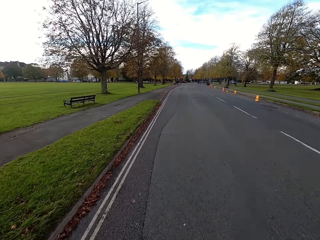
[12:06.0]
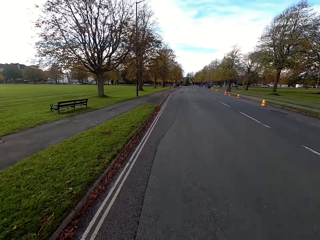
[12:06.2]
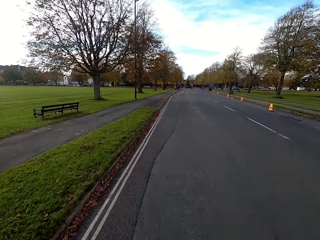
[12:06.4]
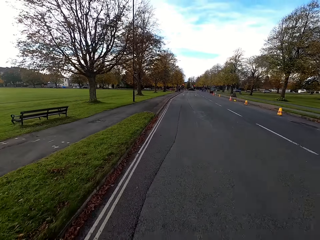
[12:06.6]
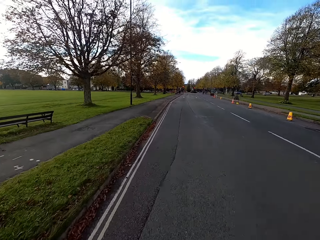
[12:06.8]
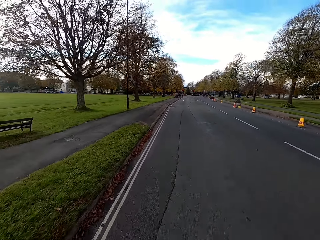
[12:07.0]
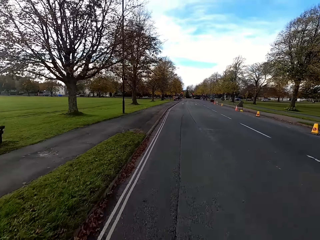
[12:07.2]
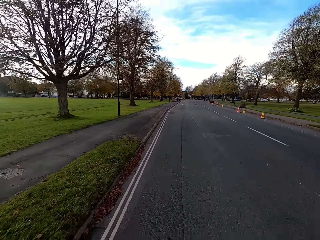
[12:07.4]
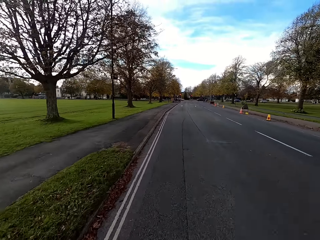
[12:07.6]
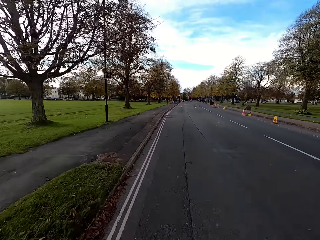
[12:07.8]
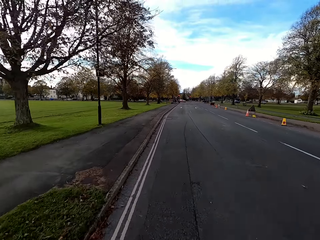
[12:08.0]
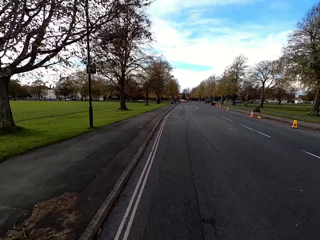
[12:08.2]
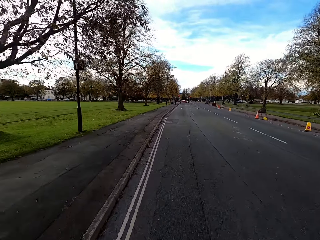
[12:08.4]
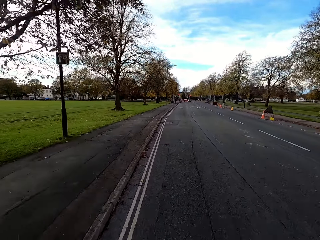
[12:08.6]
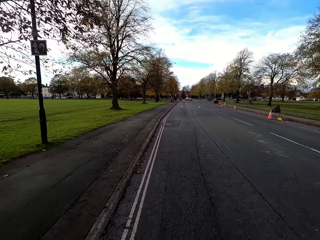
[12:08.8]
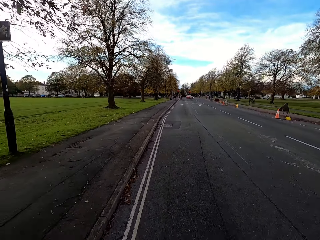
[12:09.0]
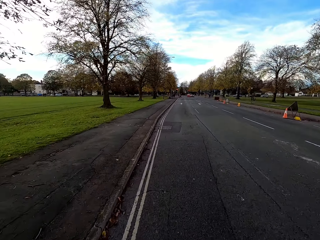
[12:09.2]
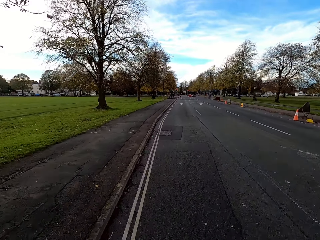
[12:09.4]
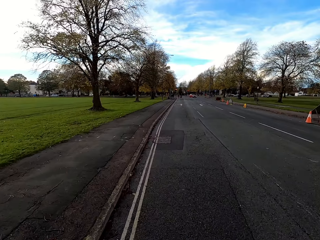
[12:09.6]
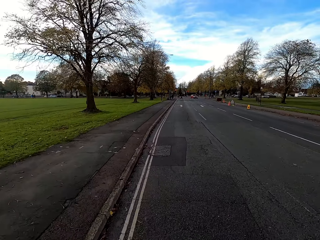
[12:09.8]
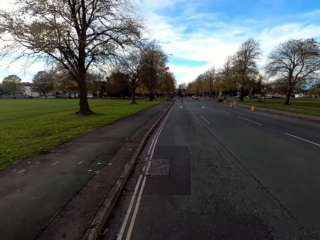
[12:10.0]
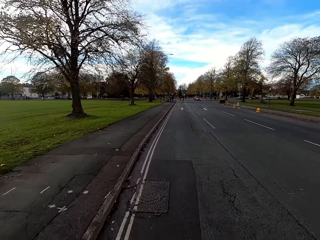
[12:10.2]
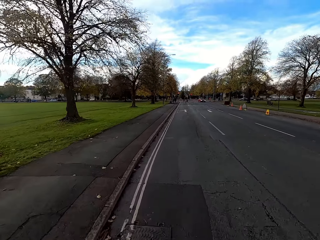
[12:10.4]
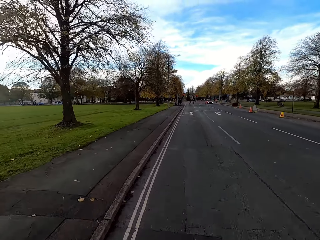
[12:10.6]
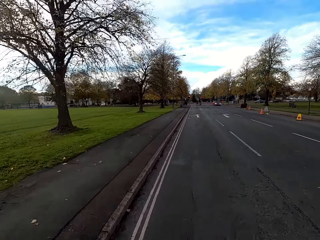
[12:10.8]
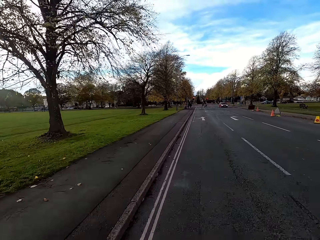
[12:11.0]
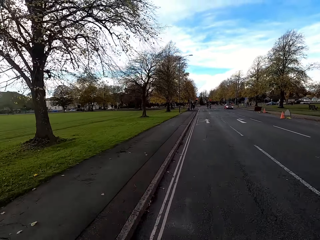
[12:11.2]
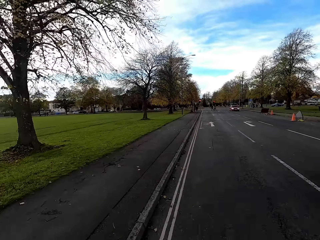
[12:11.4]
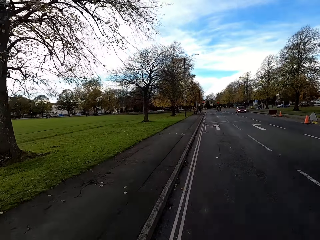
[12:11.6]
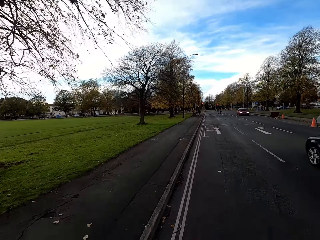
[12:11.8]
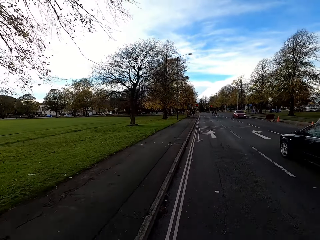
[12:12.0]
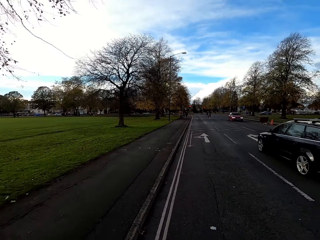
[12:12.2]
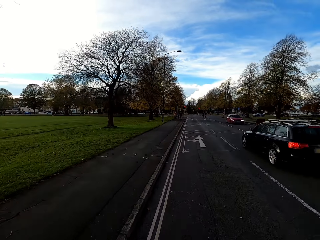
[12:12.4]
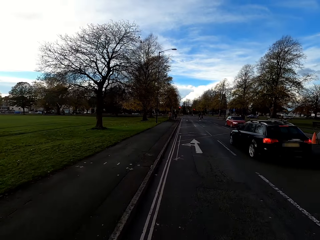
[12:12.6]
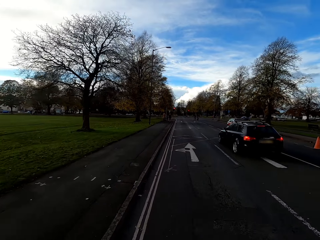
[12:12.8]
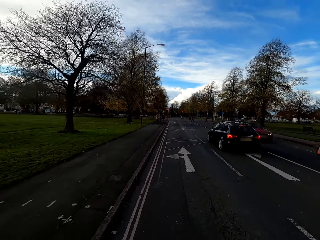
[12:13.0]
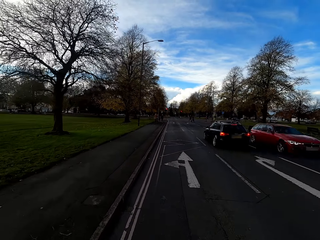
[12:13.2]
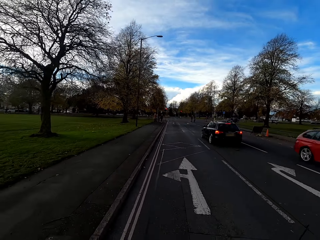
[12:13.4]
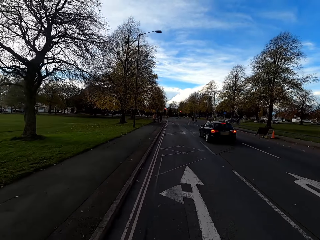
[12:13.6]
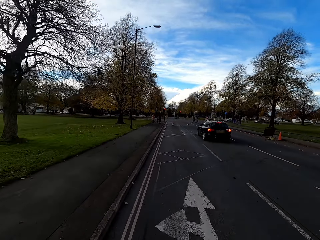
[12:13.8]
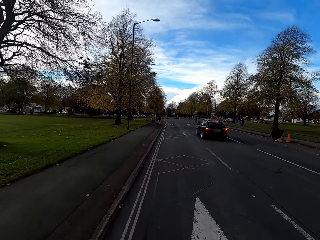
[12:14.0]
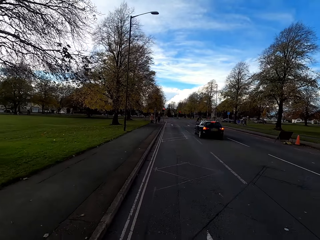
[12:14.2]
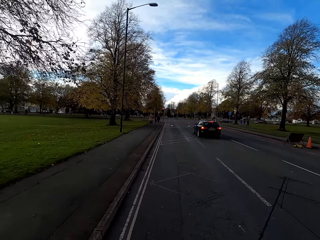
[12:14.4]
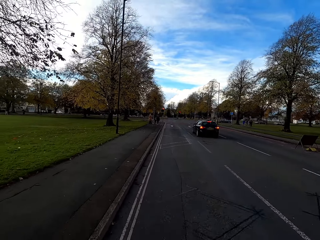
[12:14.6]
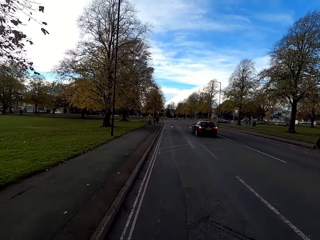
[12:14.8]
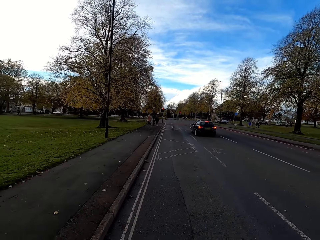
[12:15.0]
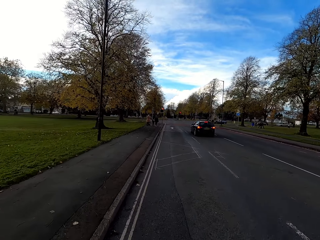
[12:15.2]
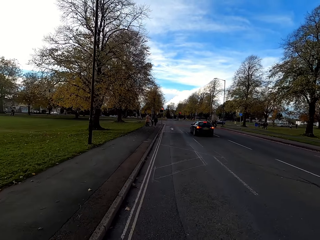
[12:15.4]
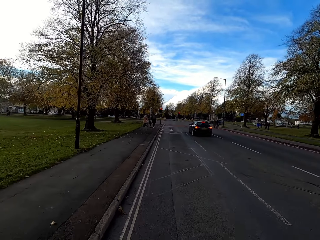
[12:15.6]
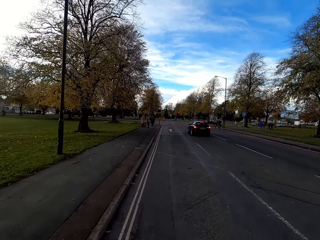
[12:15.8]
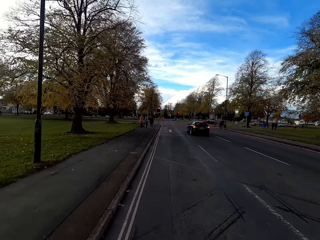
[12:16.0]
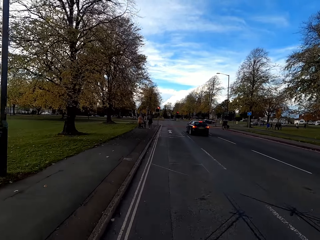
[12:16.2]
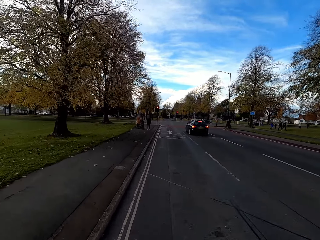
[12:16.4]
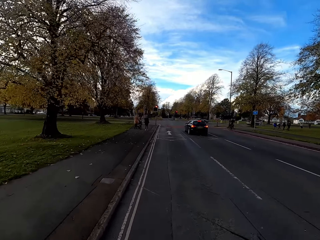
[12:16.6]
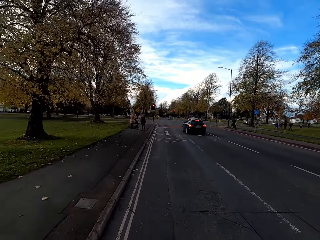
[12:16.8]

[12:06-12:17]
A black SUV drives past the camera wearer.

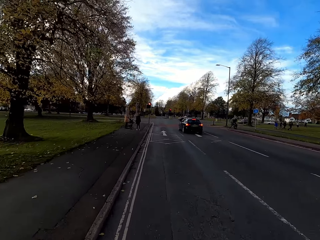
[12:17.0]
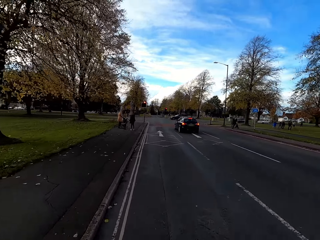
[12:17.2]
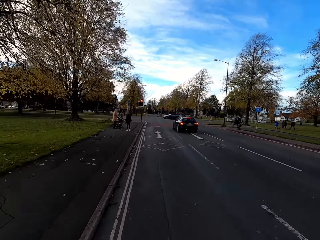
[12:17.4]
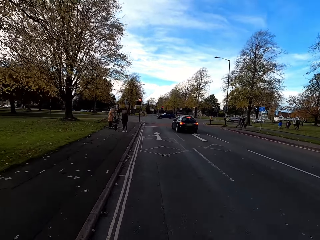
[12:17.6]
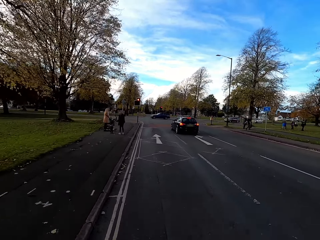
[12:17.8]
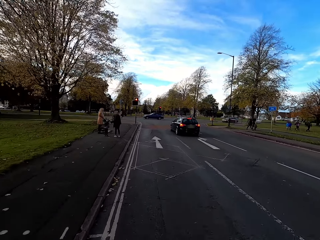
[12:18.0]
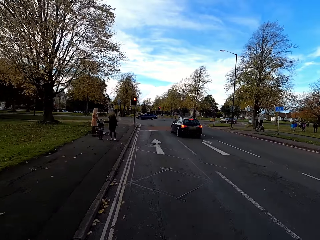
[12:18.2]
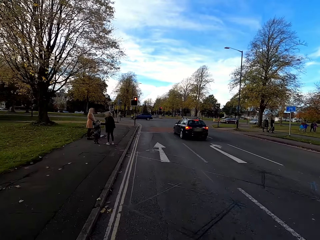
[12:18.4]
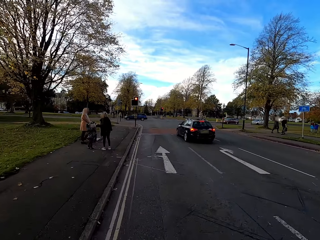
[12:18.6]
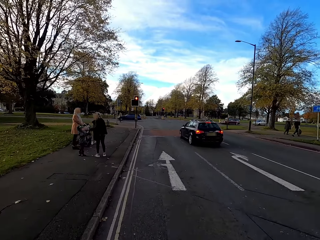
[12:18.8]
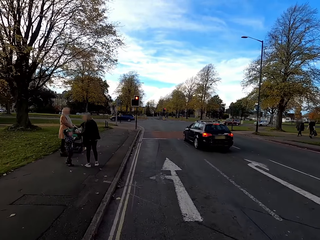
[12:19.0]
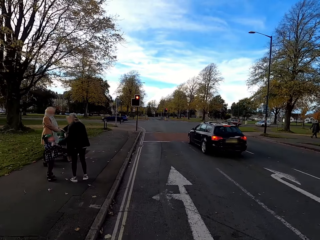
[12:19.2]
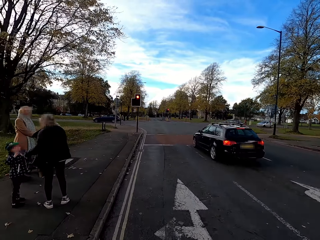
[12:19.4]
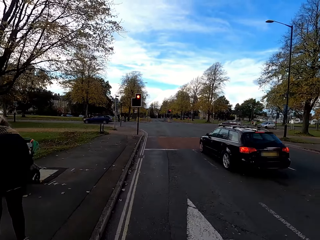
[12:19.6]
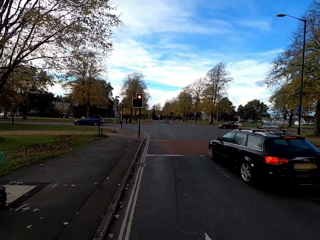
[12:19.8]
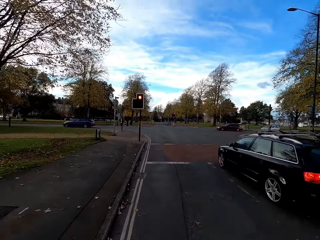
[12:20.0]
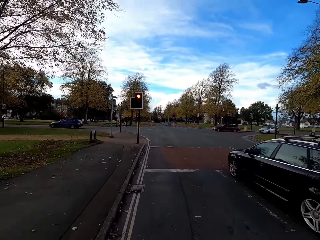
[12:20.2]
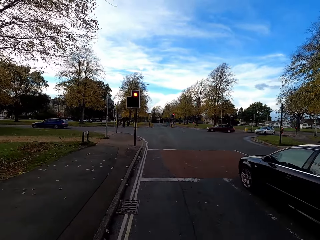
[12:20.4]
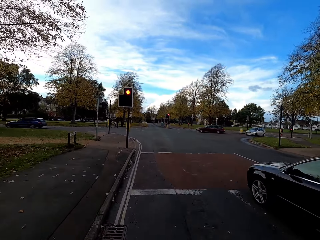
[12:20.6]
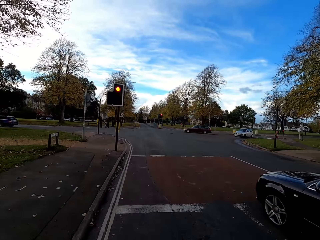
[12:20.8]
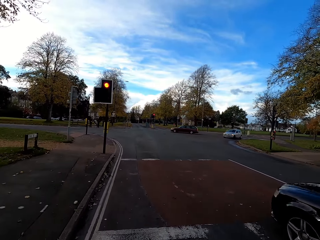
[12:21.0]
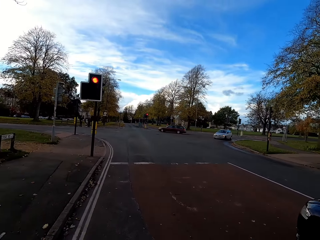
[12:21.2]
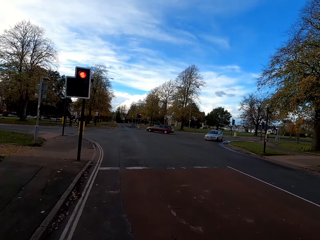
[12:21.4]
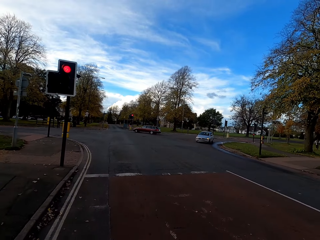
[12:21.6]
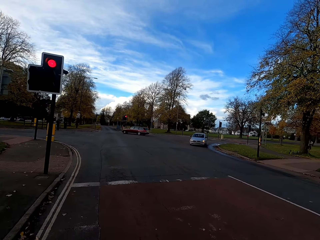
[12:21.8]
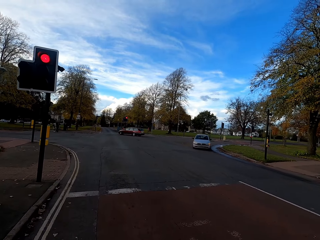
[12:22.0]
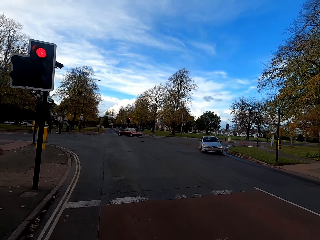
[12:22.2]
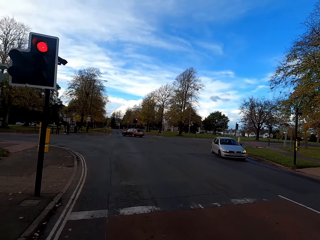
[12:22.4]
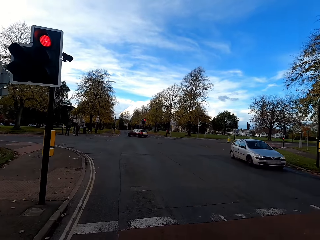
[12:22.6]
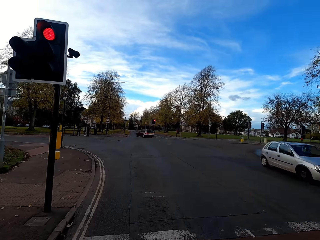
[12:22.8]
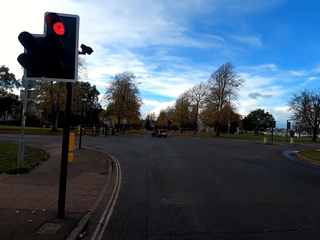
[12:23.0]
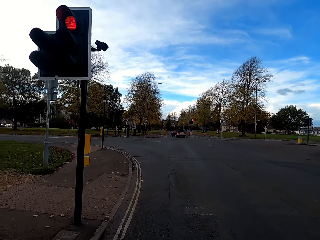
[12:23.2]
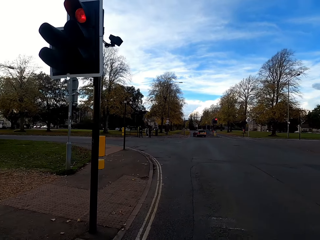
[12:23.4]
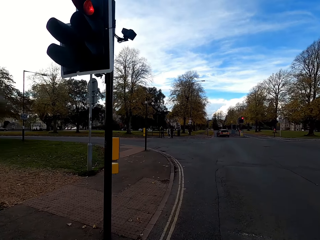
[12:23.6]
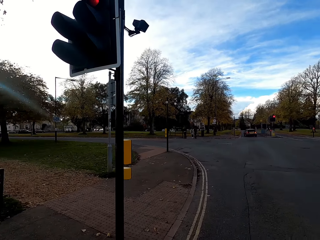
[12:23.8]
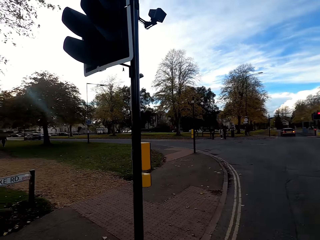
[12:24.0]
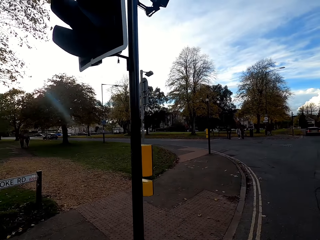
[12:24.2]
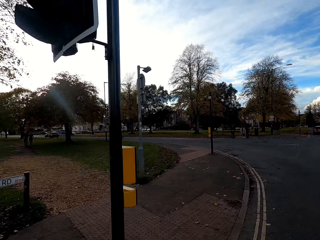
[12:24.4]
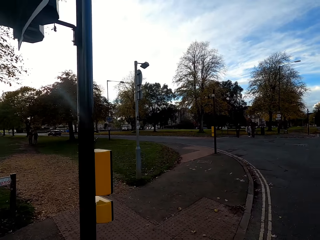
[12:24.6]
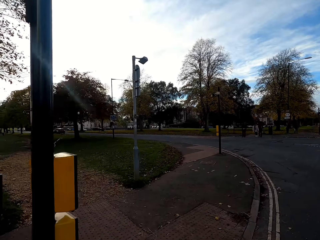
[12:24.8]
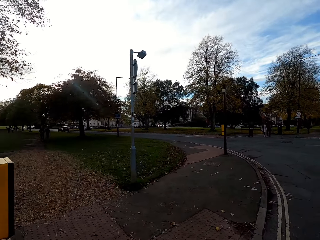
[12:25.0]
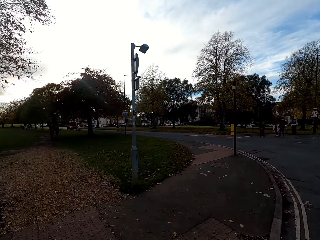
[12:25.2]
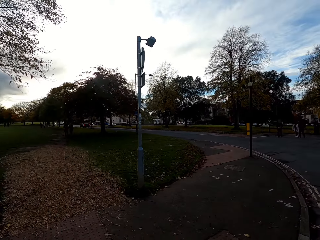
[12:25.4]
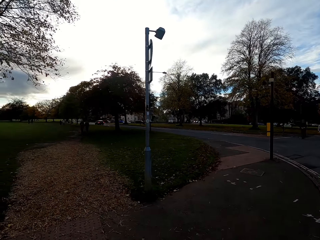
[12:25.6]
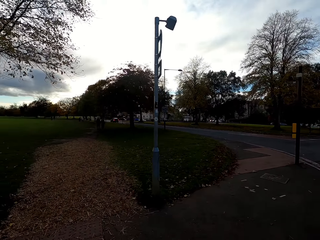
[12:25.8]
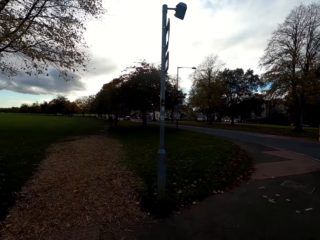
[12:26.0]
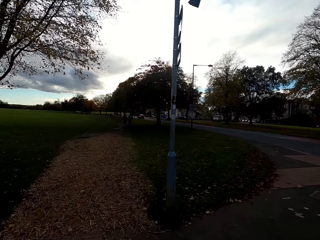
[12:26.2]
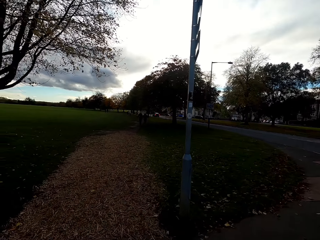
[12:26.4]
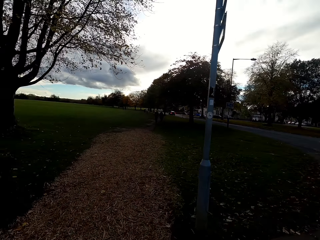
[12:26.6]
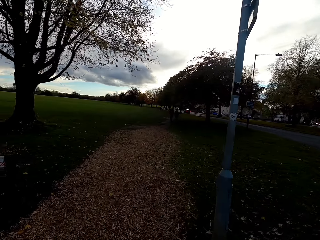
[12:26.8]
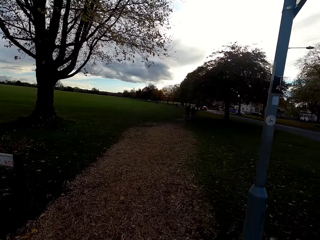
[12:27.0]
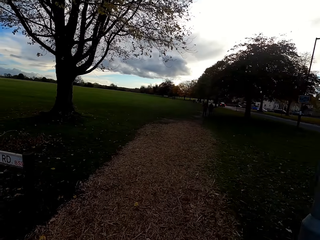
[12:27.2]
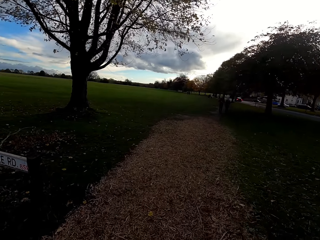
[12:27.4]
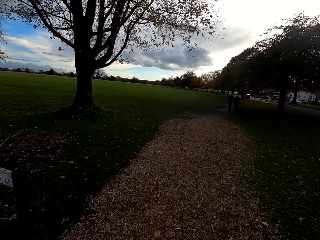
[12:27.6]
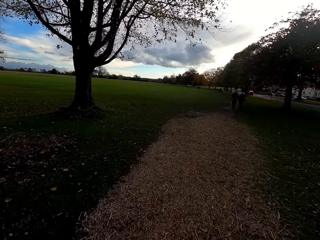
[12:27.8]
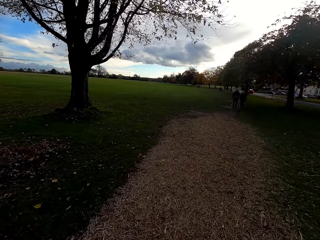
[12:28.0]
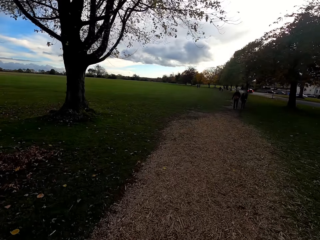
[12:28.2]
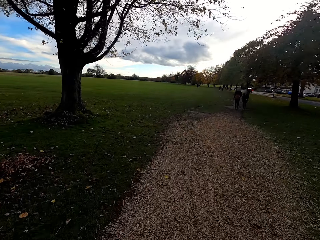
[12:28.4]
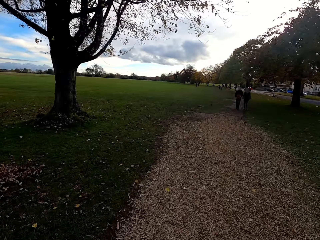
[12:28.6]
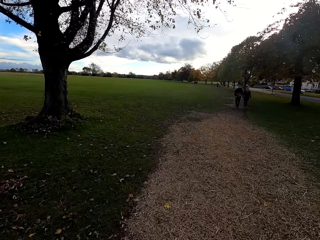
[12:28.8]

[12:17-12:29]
The camera wearer rides past a boy, a woman and another woman standing by the roadside with the bicycle. They turn to the left side.
